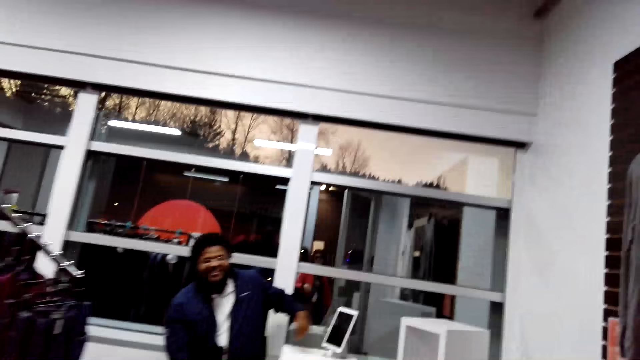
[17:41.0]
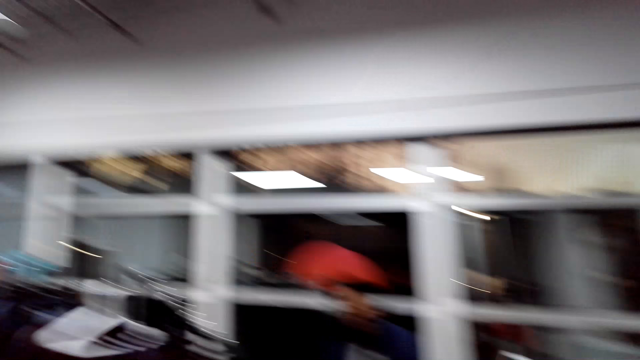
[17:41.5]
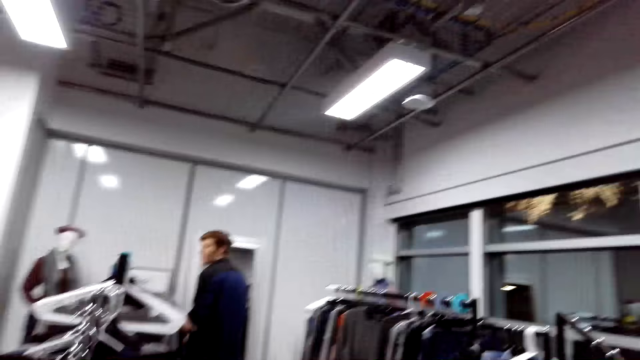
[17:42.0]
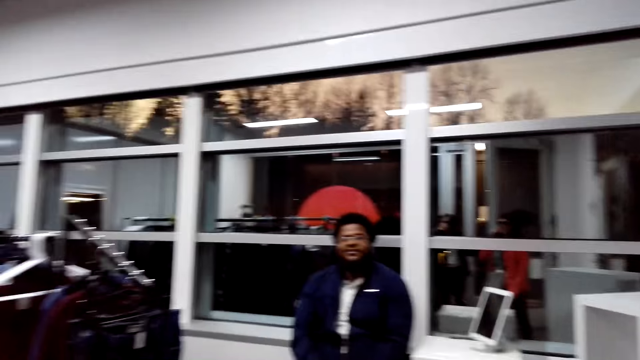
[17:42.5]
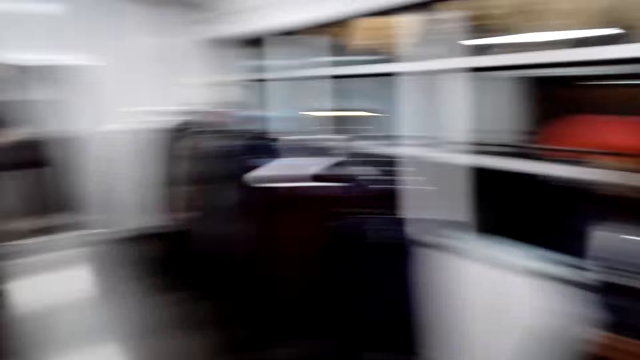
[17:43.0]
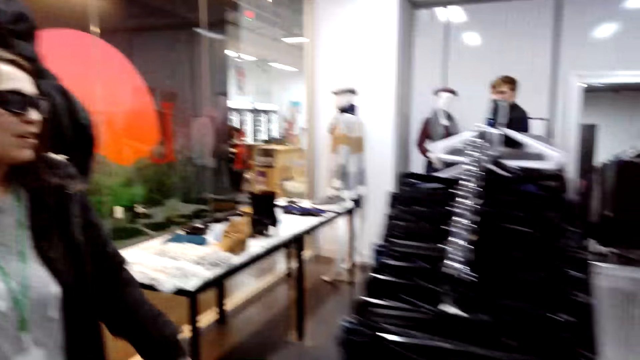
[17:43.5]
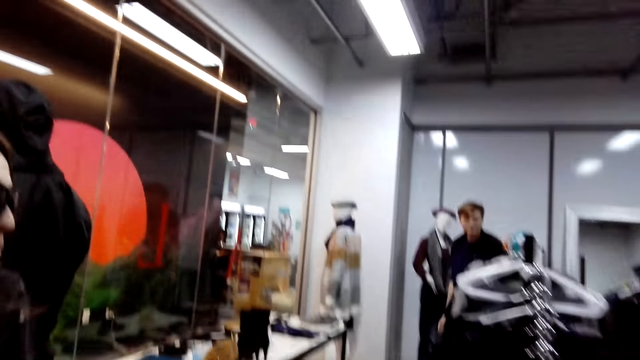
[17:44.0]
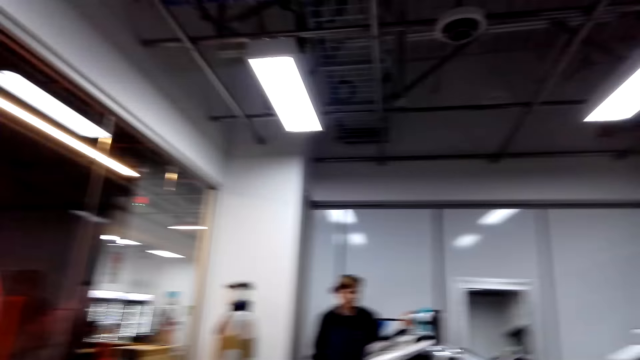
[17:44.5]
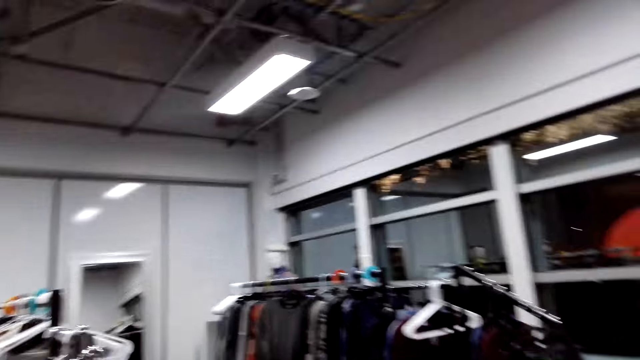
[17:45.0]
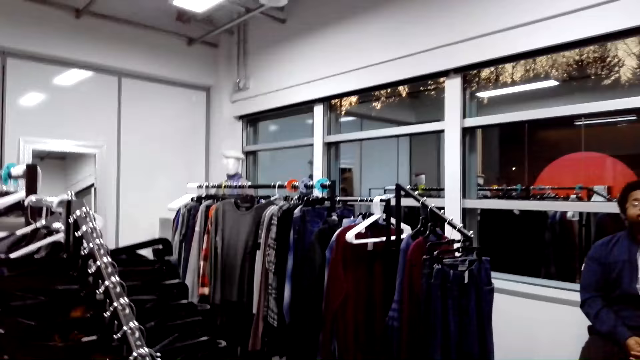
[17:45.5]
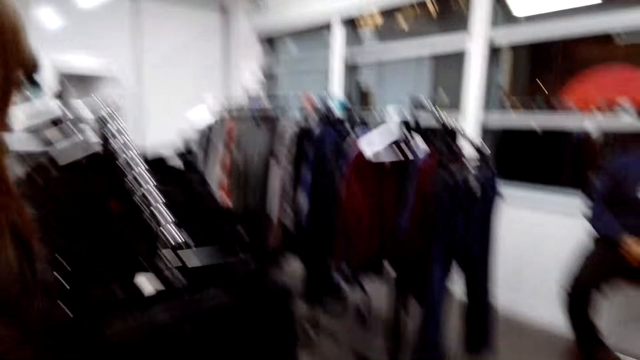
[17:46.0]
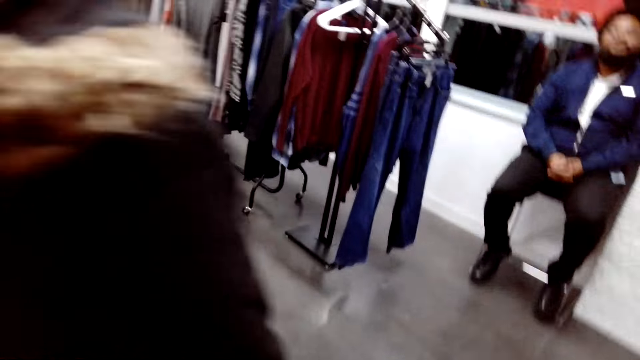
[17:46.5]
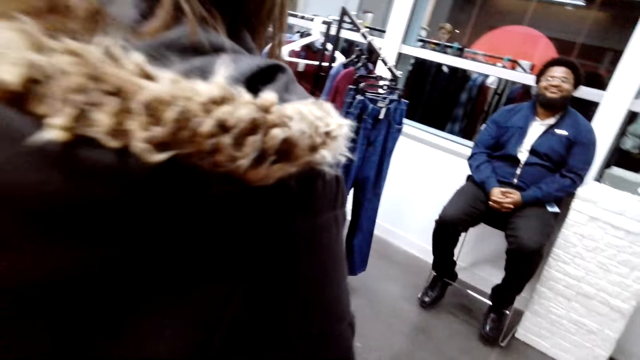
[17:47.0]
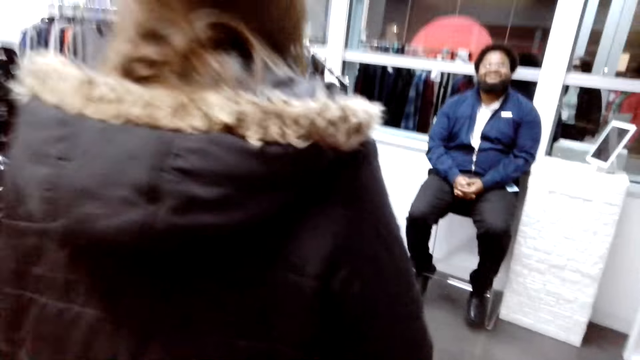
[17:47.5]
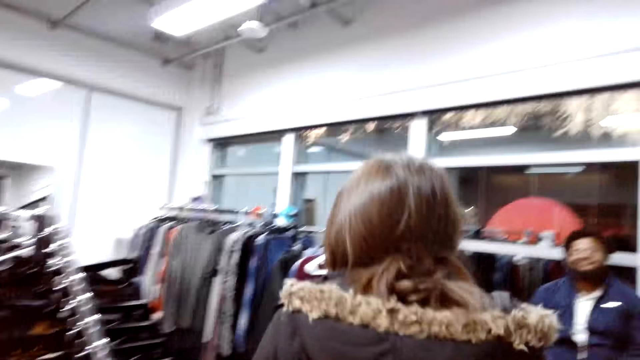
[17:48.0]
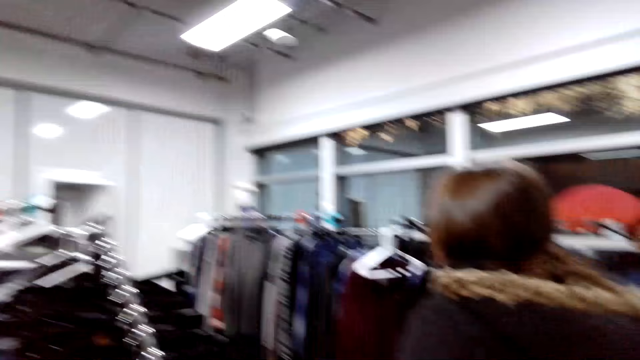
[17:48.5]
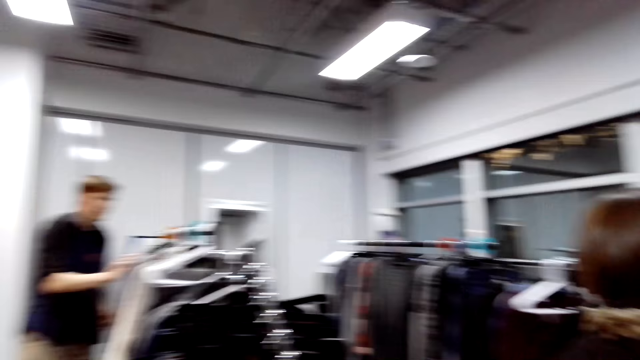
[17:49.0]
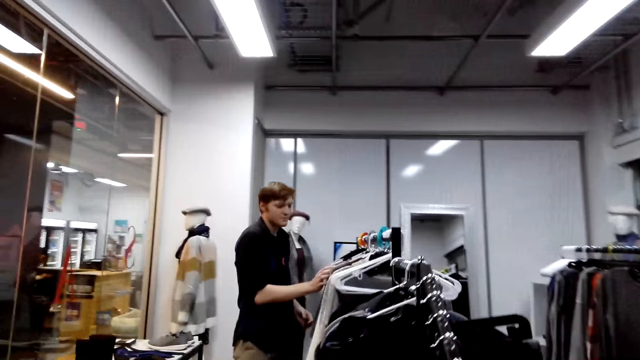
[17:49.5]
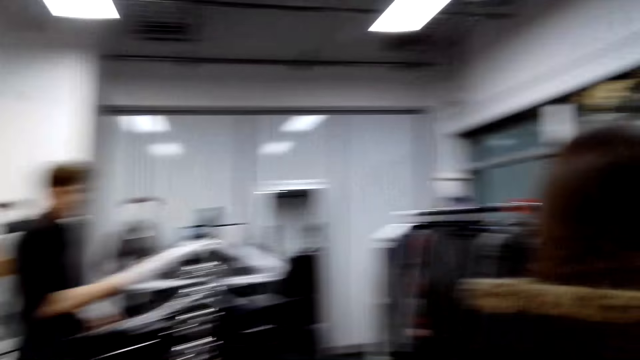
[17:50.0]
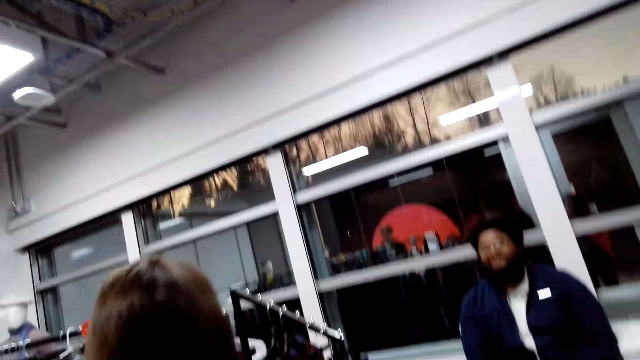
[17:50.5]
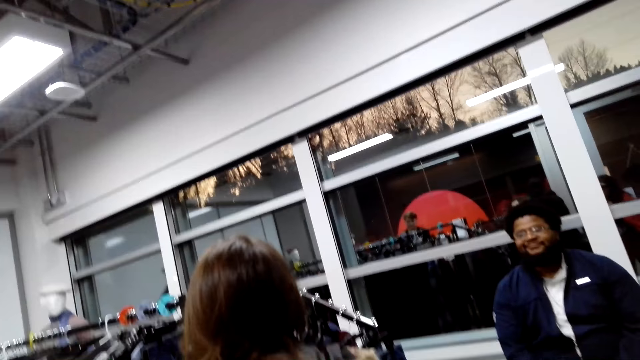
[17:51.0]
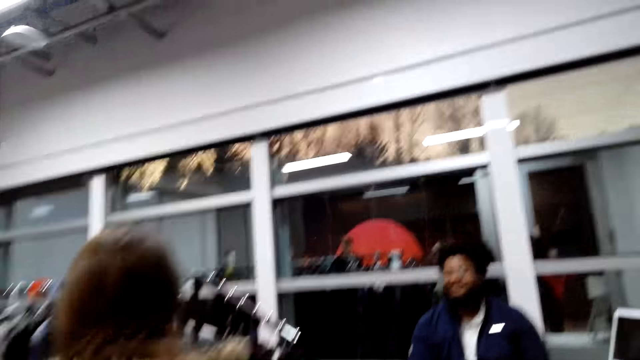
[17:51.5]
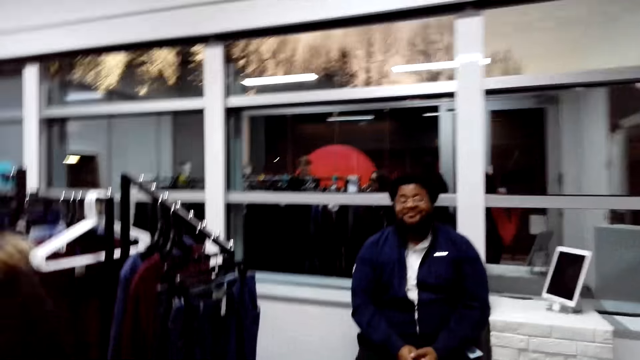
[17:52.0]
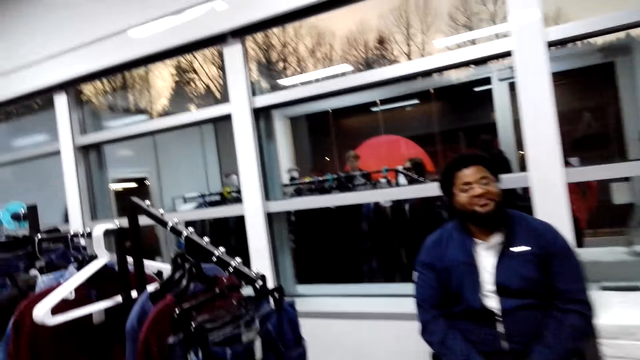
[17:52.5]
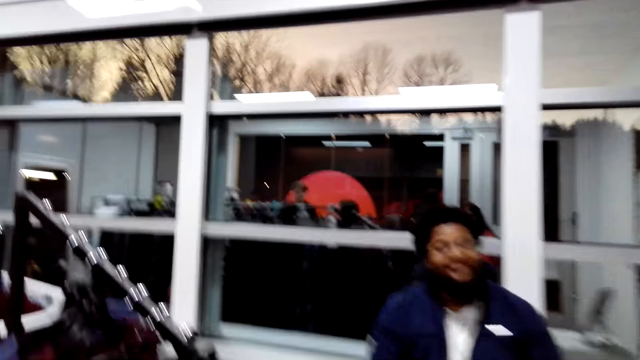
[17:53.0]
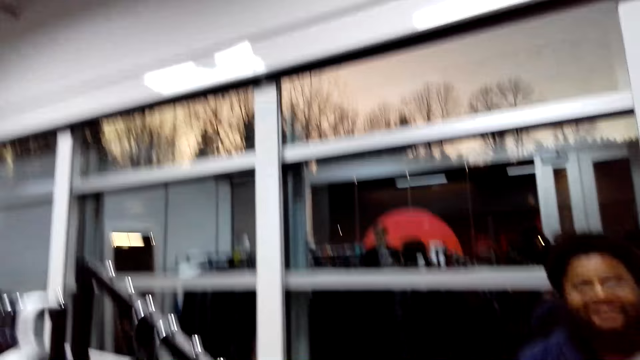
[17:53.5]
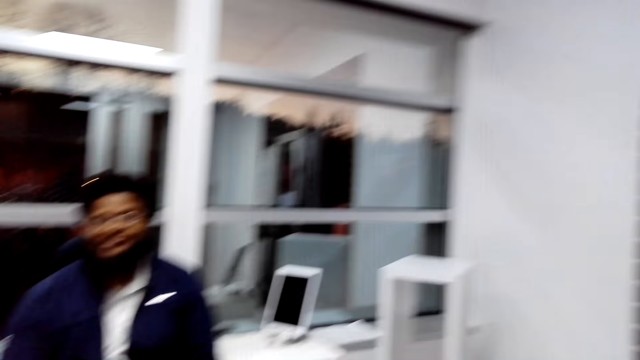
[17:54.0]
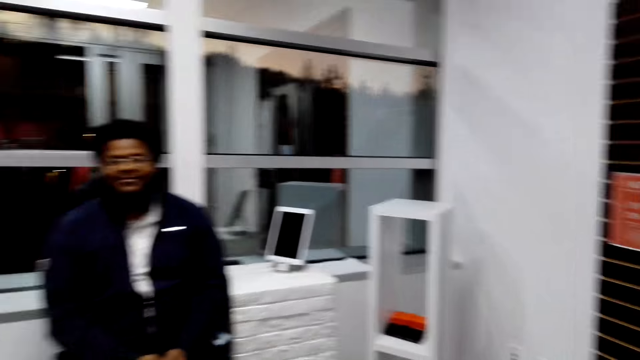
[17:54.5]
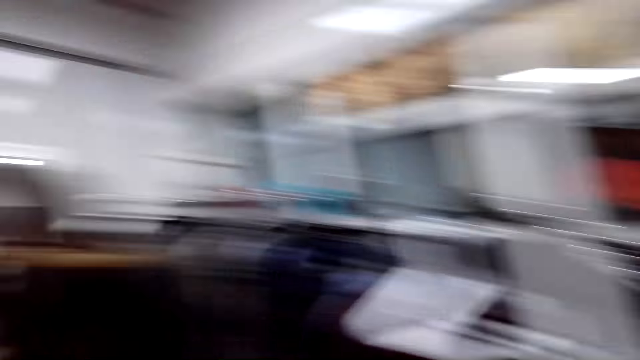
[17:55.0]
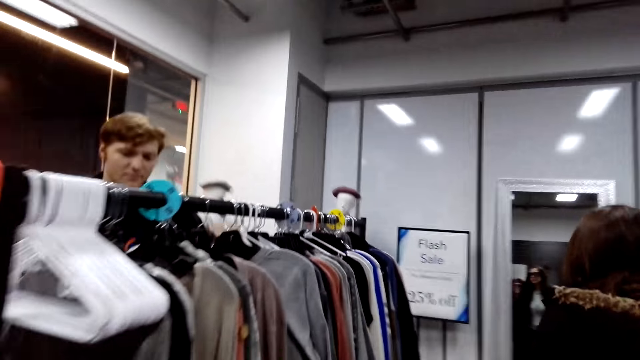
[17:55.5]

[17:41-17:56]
The camera wearer talks to a man in the store. Another man walks in the store. The other man looks at the clothes on the rack. Someone walks in the cloth store.

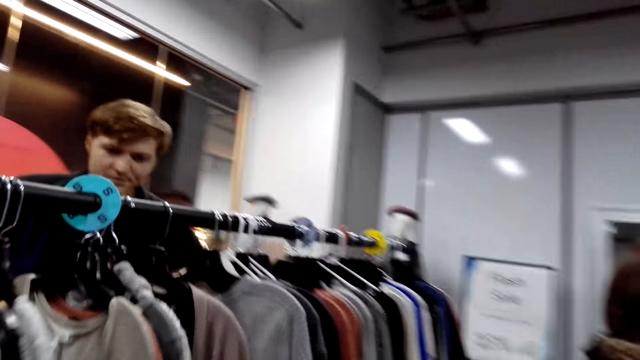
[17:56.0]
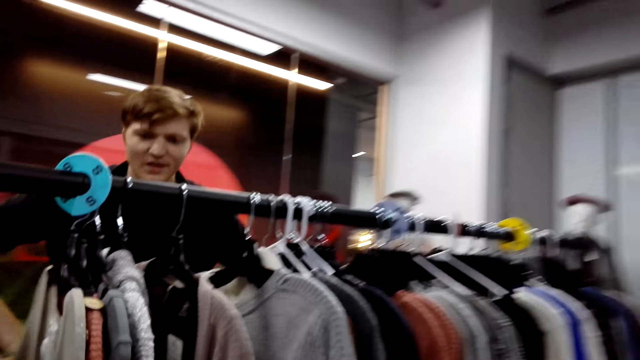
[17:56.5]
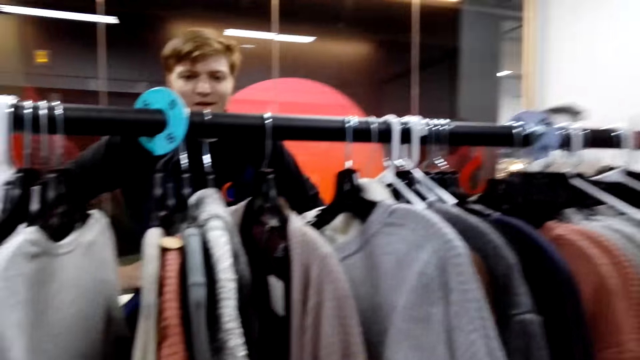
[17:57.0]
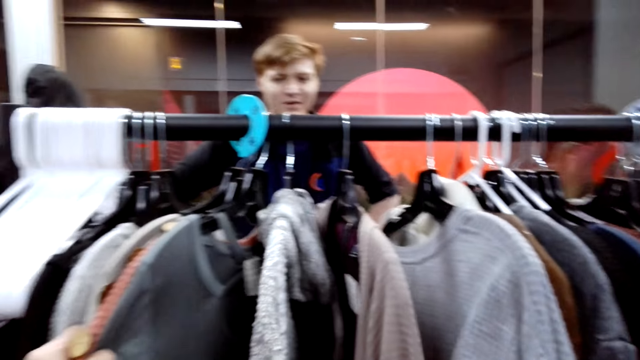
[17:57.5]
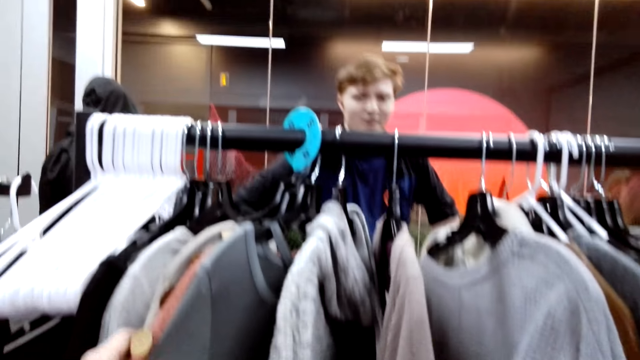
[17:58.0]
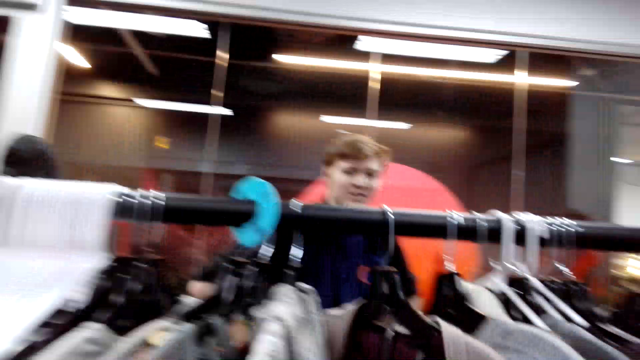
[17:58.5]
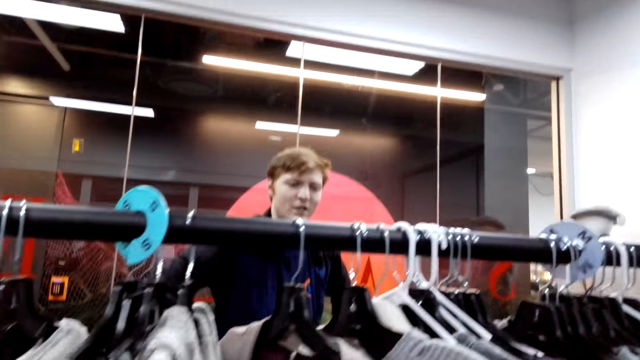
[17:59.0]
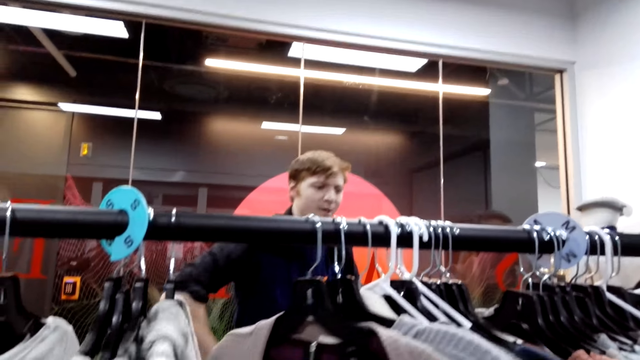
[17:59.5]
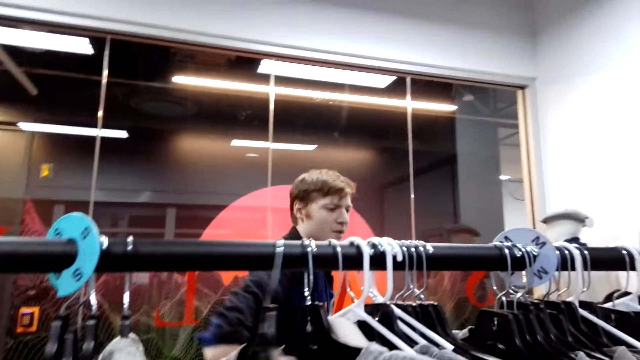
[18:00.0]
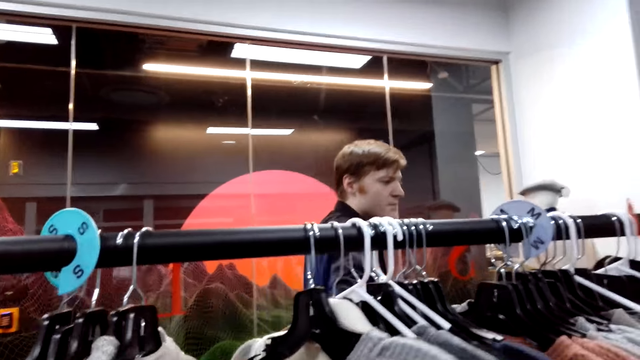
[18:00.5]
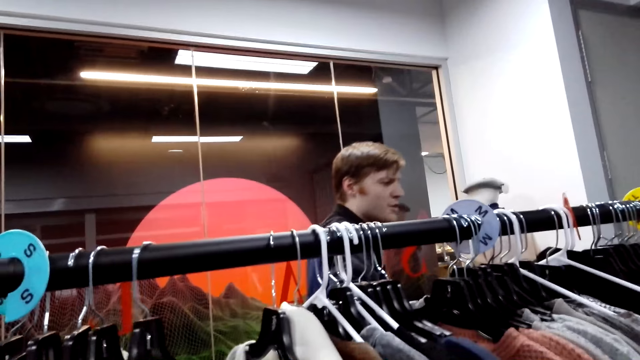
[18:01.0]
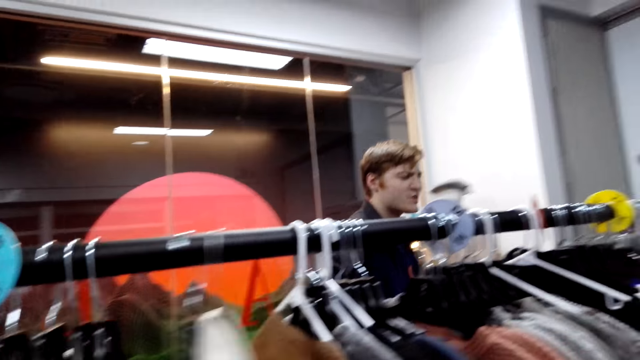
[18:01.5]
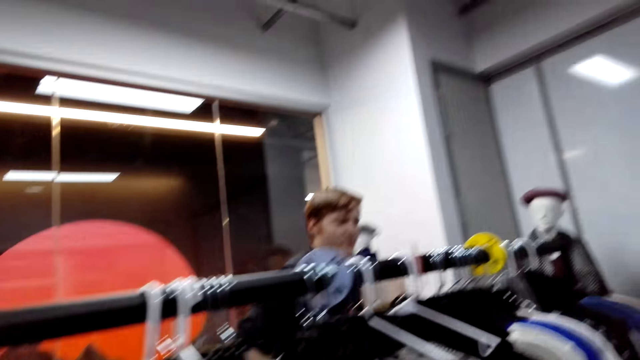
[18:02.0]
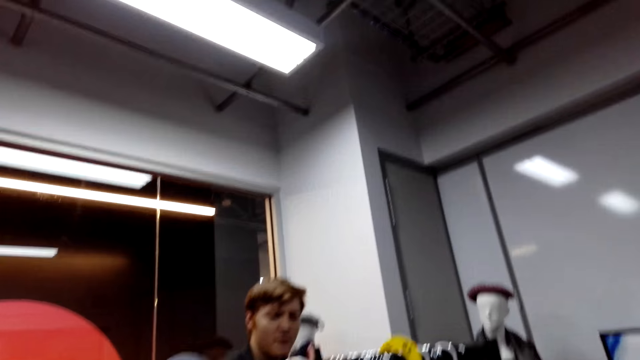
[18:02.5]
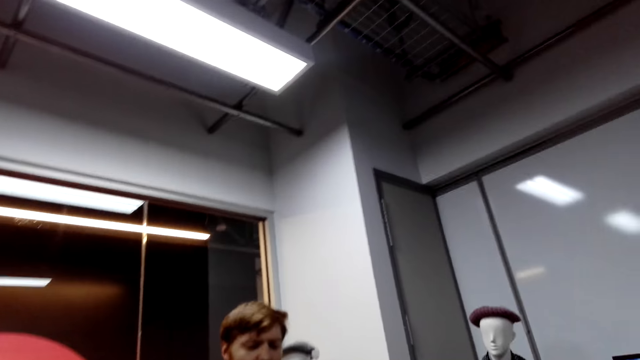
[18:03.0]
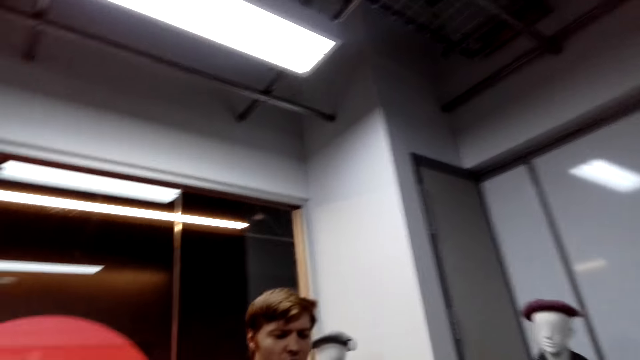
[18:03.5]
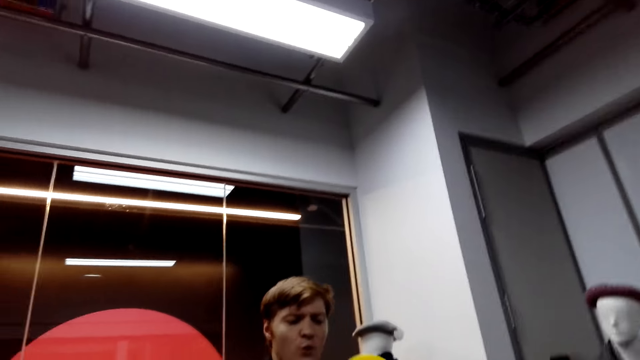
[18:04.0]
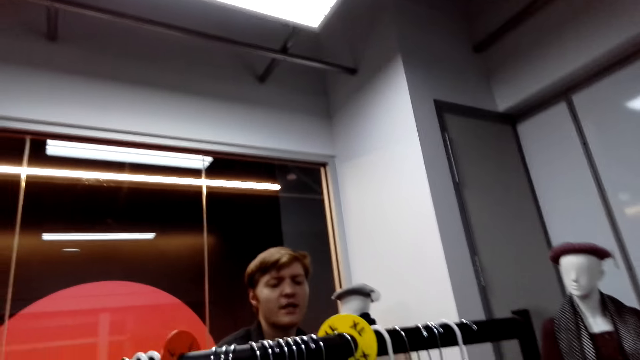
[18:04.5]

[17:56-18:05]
The camera wearer looks at the clothes on the rack. A man talks to the camera wearer in the store. The camera wearer moves clothes on the display hangers. They talk in the store.
